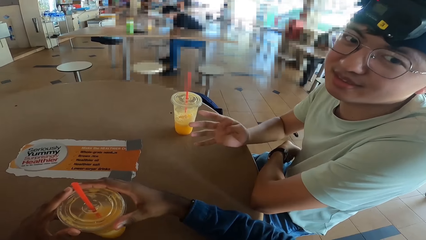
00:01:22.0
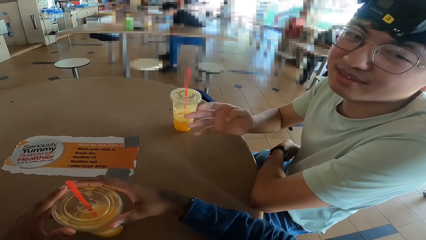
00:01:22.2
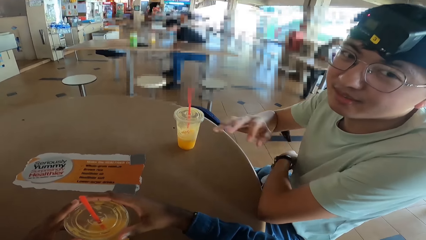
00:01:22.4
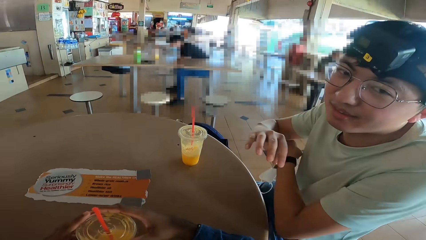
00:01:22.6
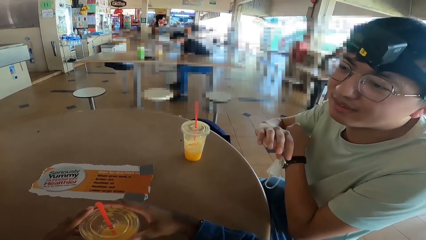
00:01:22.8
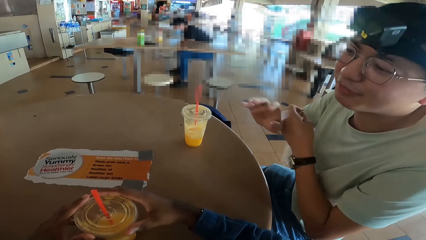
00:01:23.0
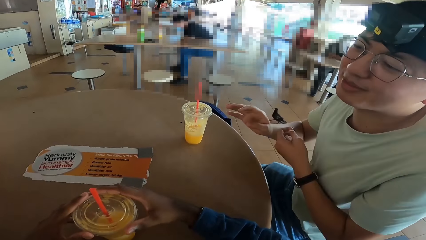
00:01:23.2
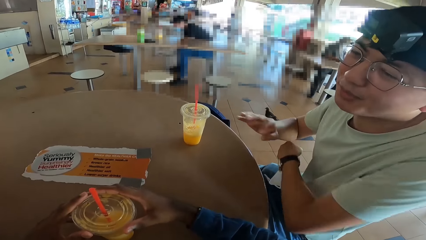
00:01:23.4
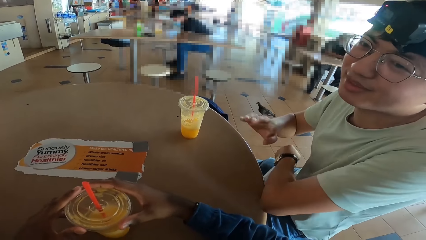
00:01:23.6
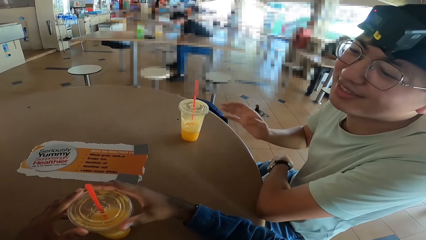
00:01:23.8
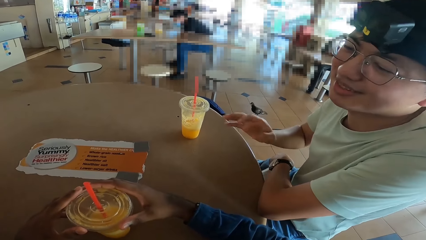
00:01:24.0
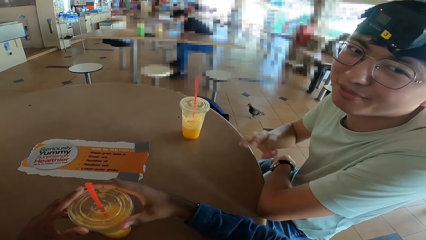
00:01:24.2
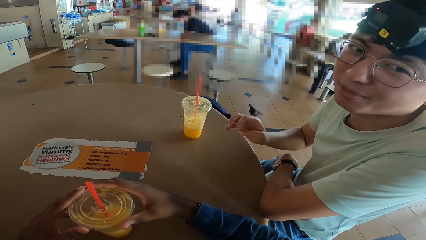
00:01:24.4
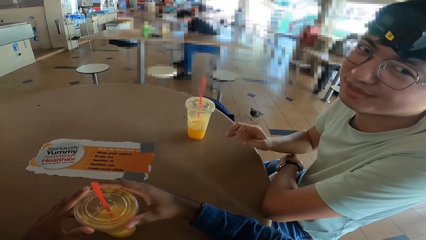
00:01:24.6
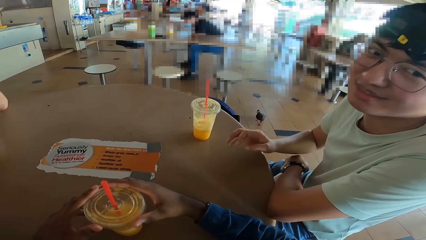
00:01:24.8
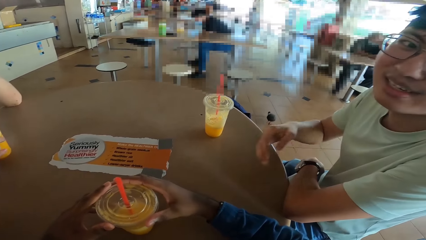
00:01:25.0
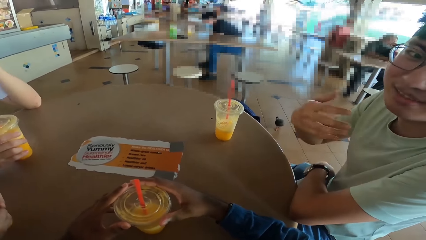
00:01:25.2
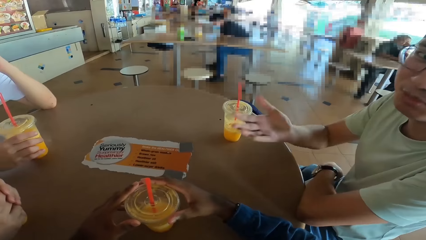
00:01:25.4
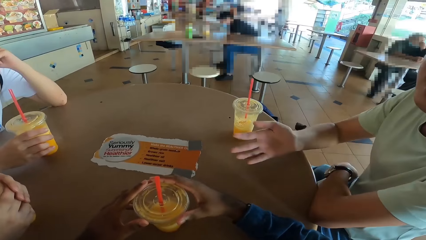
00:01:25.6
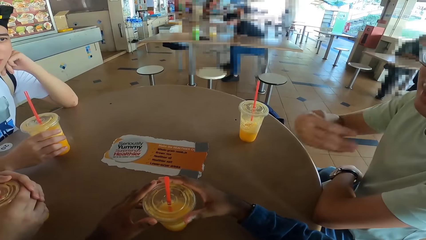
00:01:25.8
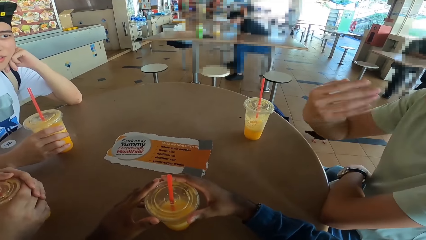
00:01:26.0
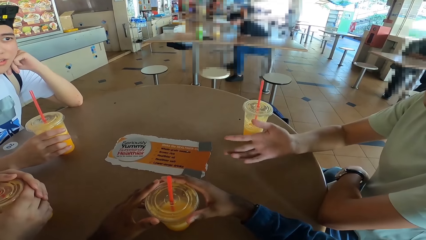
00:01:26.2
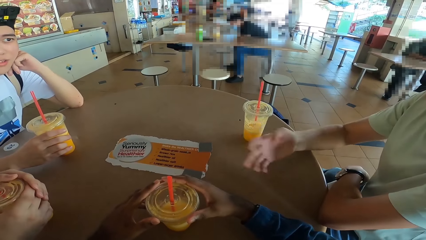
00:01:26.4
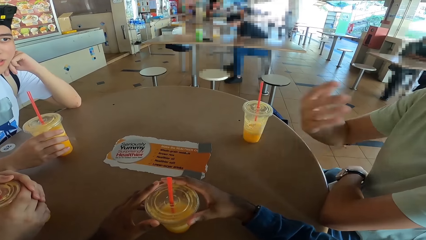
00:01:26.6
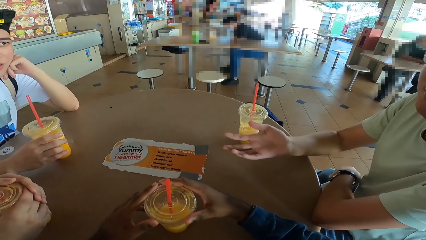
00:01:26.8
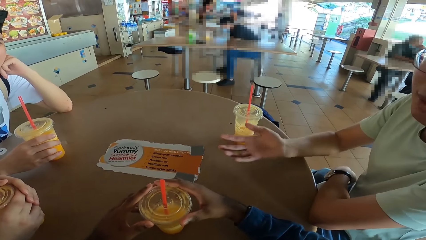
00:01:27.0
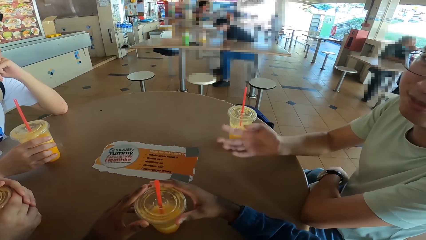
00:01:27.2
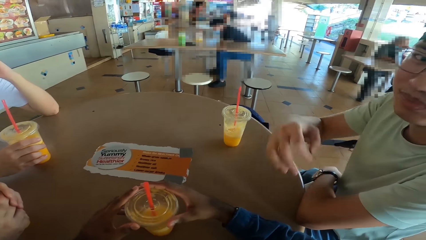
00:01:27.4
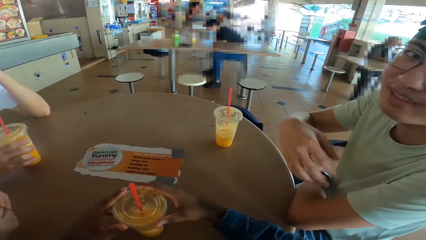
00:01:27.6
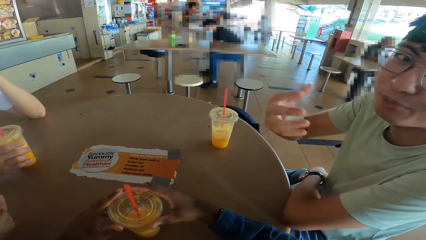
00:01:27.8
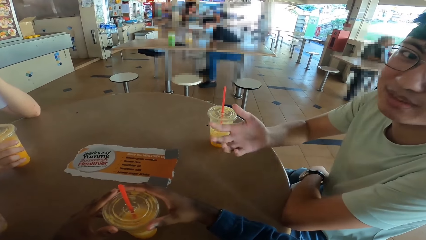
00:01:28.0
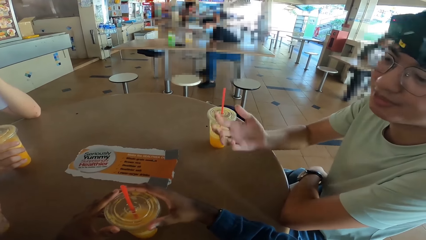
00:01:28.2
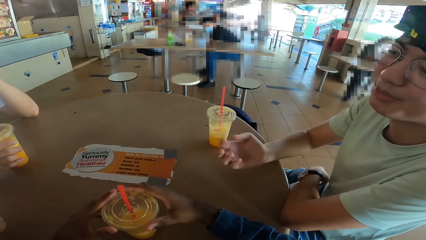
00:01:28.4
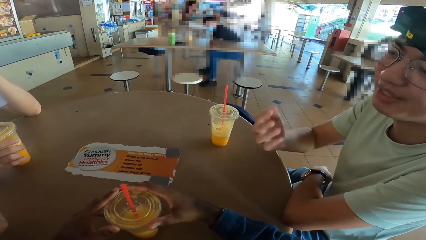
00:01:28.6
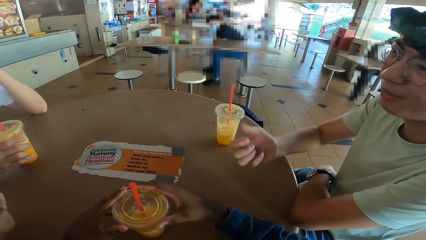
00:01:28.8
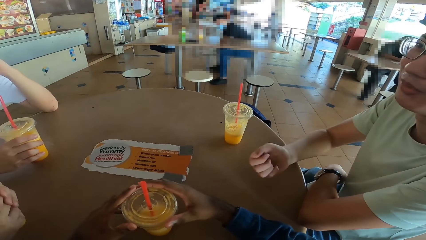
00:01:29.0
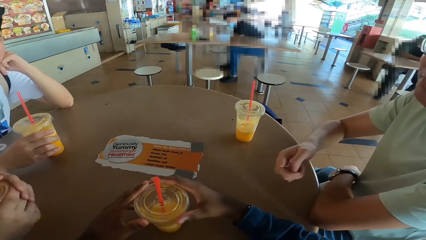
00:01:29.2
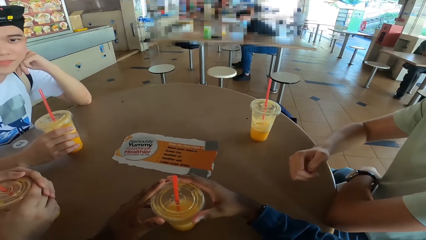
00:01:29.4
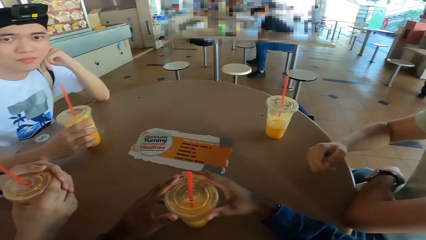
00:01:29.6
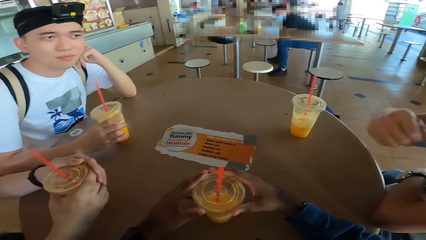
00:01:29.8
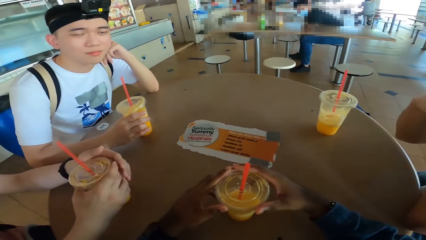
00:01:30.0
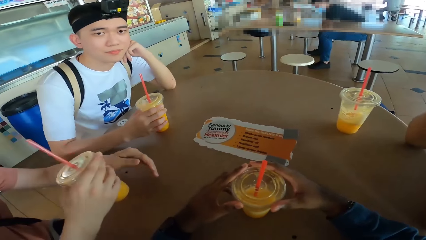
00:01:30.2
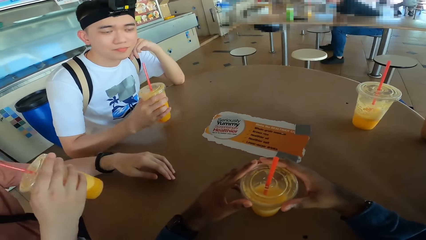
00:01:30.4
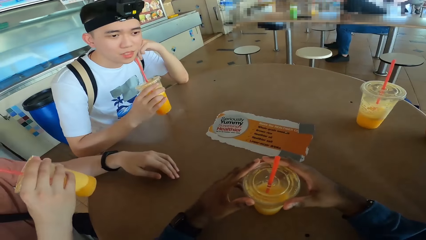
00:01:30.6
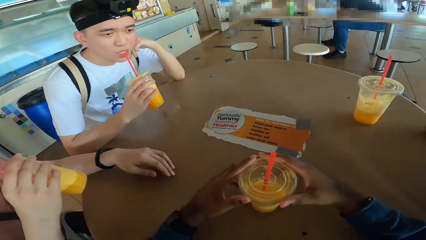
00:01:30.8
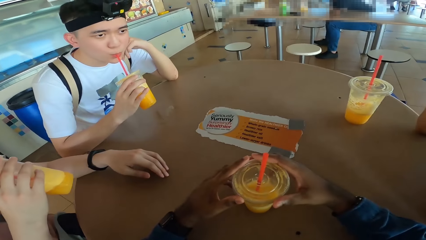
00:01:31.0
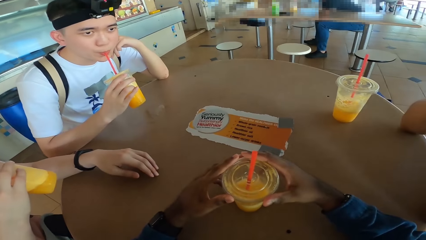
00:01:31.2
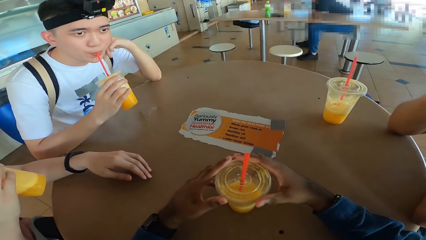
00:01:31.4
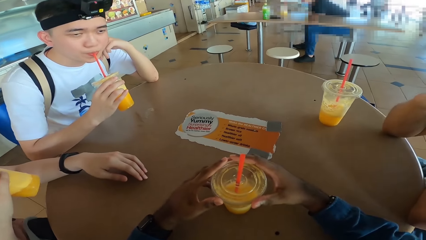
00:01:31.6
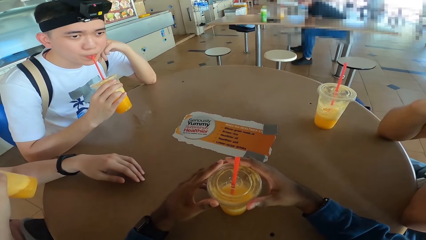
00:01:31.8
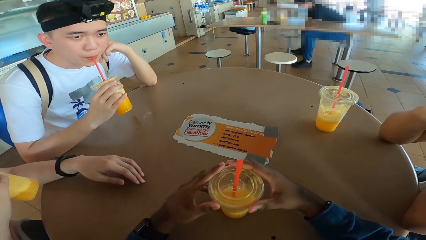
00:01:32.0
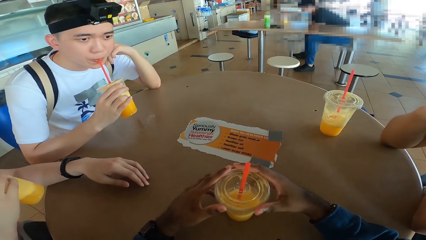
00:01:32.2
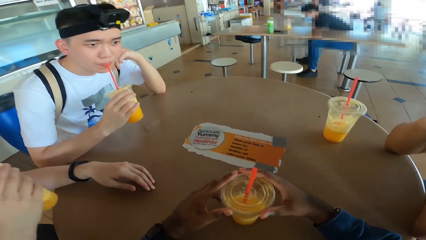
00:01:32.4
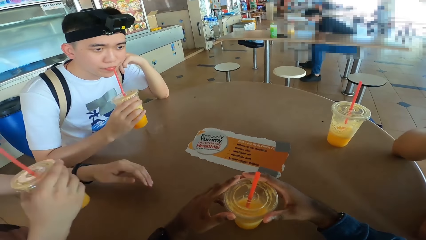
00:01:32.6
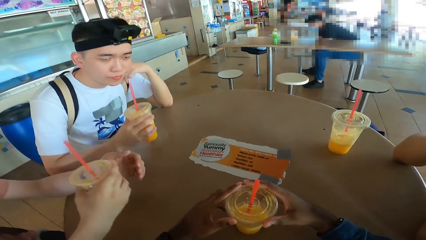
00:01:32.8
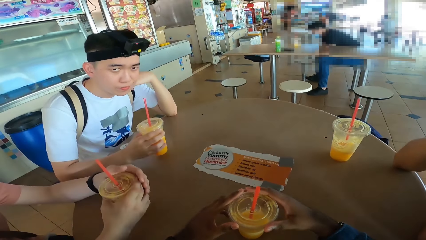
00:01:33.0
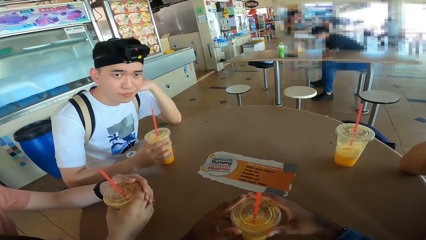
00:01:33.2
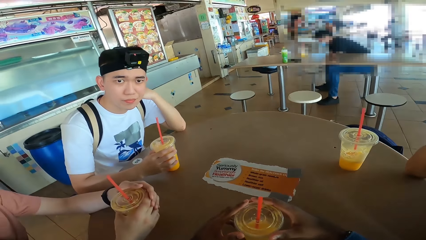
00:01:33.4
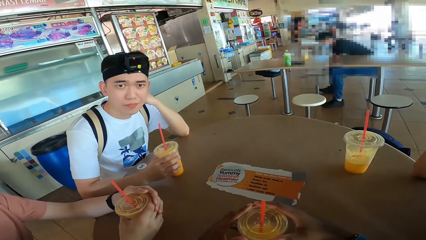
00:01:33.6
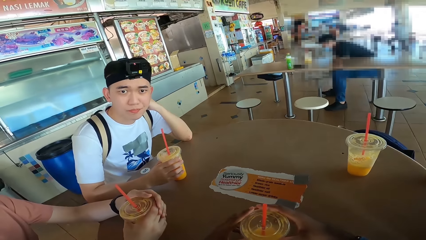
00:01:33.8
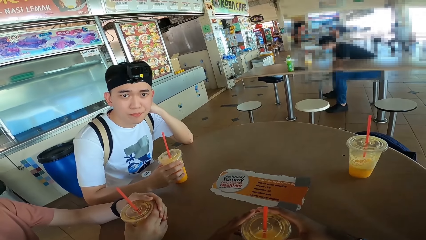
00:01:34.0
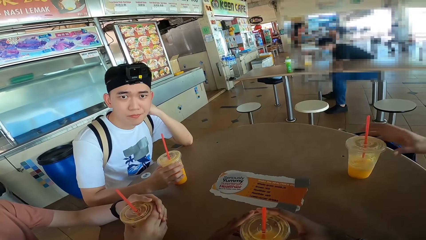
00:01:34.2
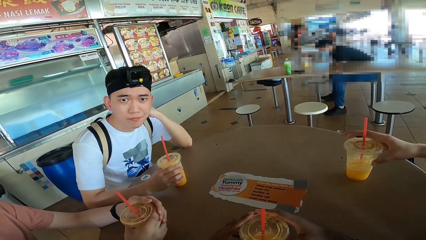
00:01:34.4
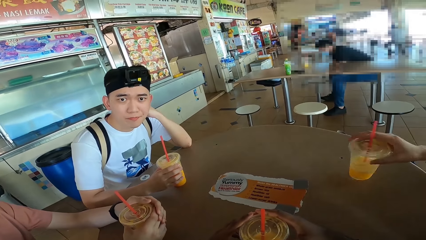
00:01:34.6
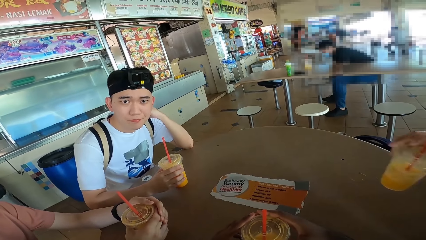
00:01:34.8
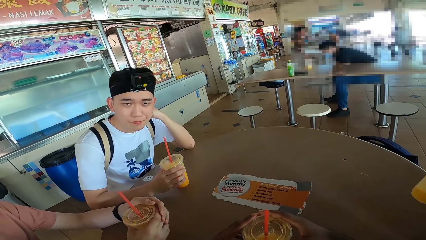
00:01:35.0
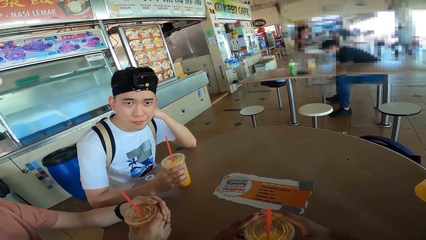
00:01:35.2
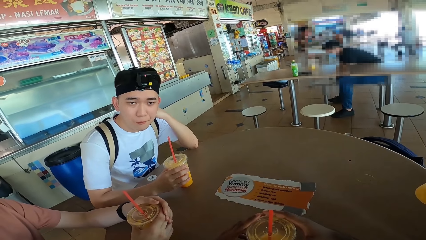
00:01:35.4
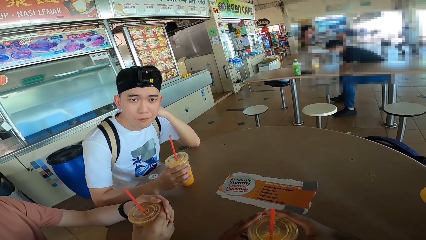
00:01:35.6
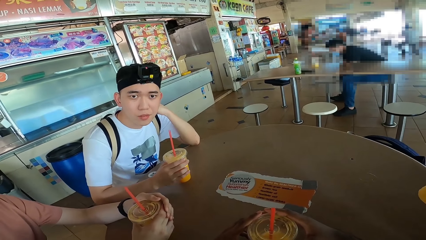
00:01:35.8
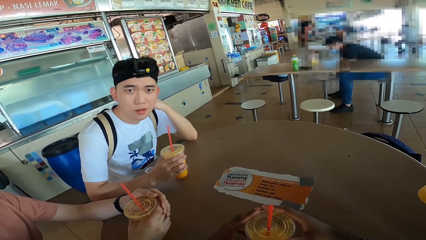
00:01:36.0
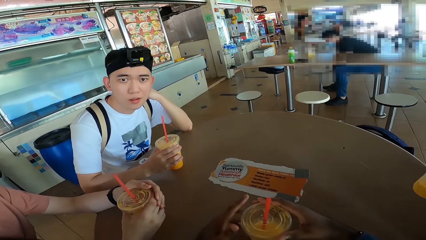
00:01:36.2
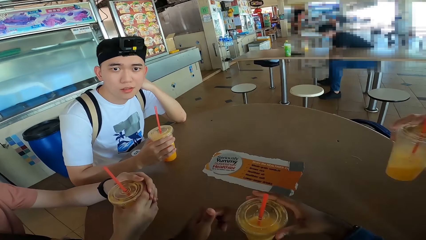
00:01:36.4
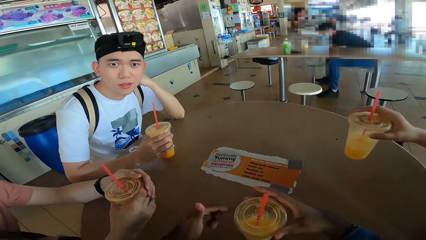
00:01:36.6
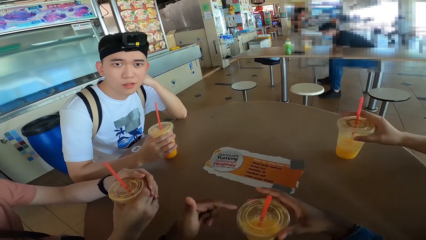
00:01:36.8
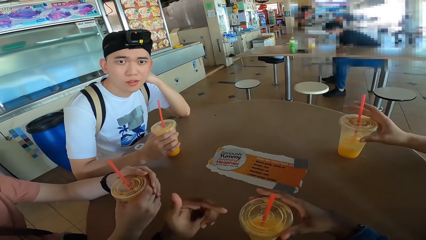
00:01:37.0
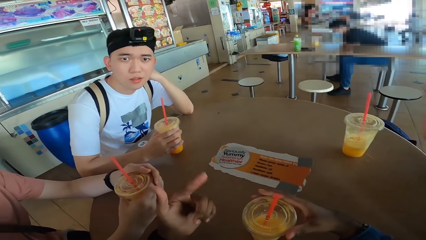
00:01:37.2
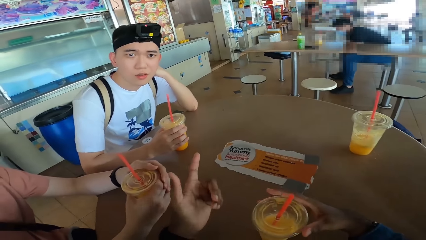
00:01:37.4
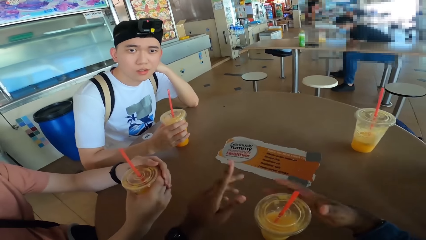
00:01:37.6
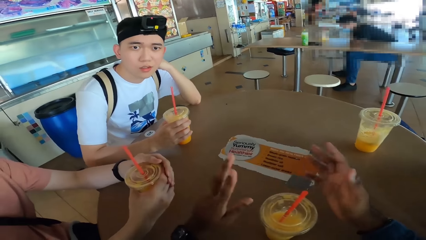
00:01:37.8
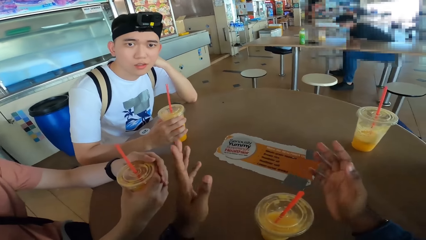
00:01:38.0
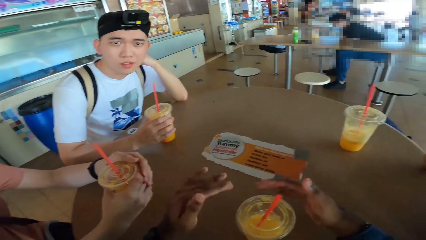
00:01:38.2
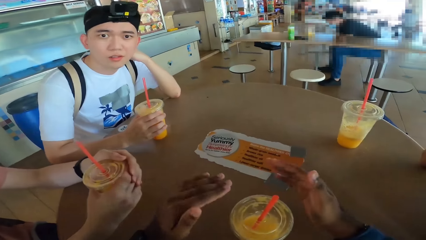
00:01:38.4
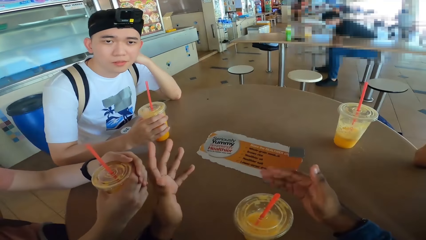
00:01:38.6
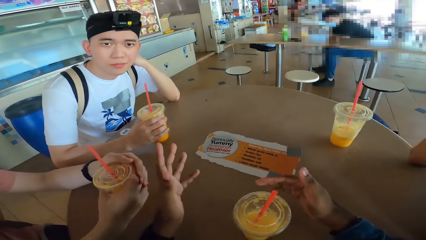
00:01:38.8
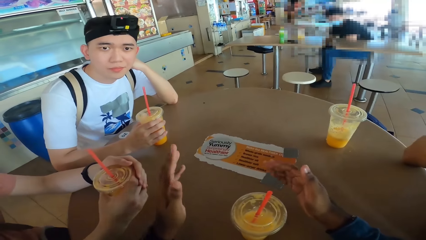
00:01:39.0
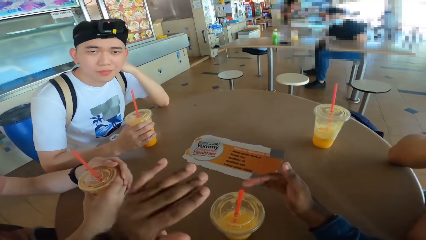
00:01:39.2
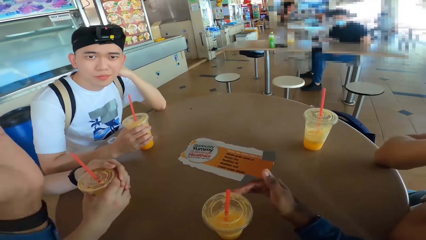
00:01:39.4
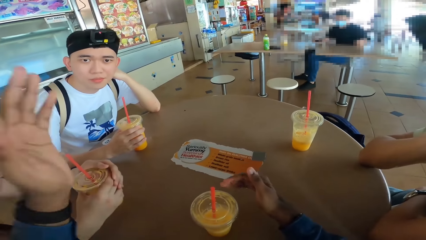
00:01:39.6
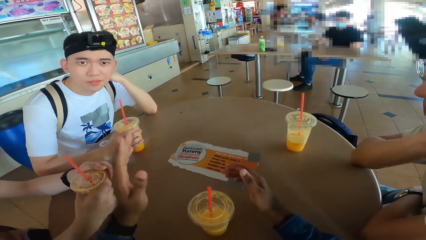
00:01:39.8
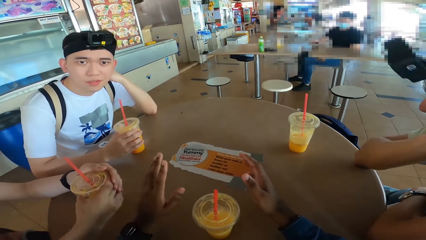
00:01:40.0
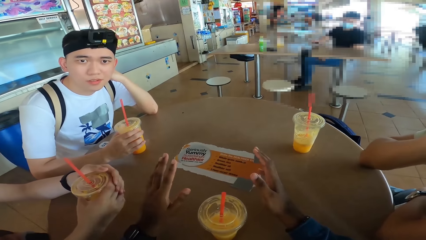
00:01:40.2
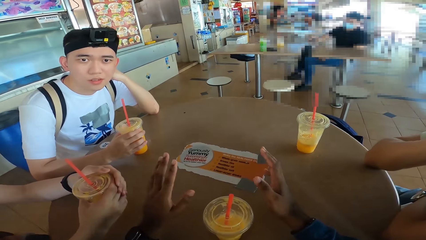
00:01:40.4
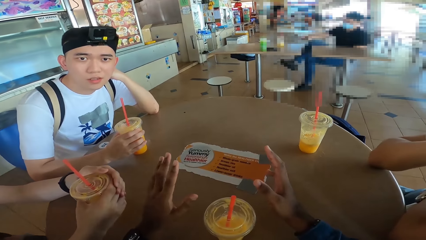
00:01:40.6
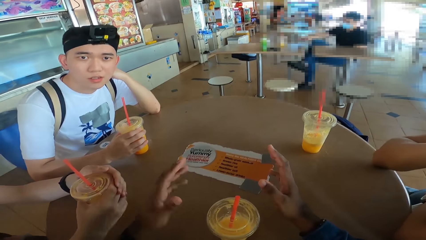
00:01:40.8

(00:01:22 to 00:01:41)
A man sips juice. Another man sips juice. The second man places the juice can on the table. The first man places the juice can on the table. A third man picks up a juice glass. The third man sips juice. The camera wearer converses with the second man. The third man places the juice glass on the table. The camera wearer converses with the second man.
